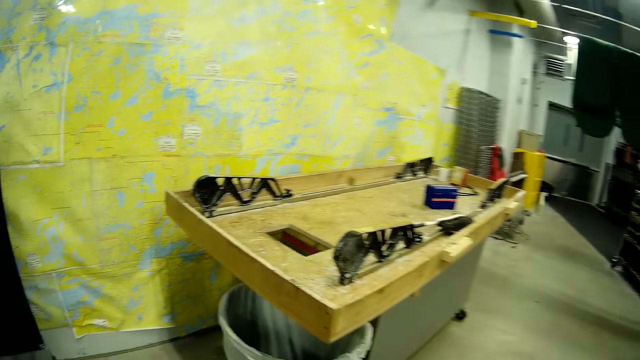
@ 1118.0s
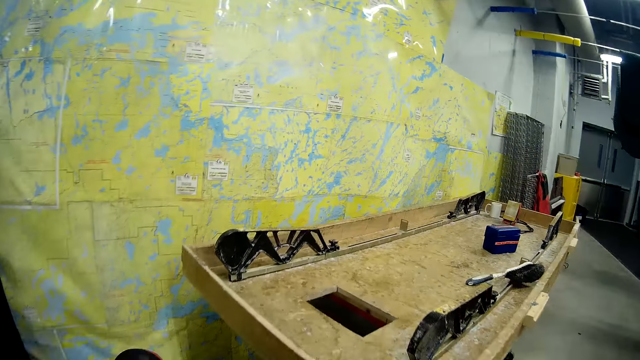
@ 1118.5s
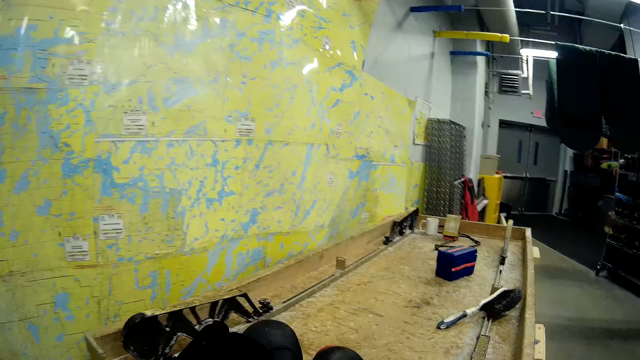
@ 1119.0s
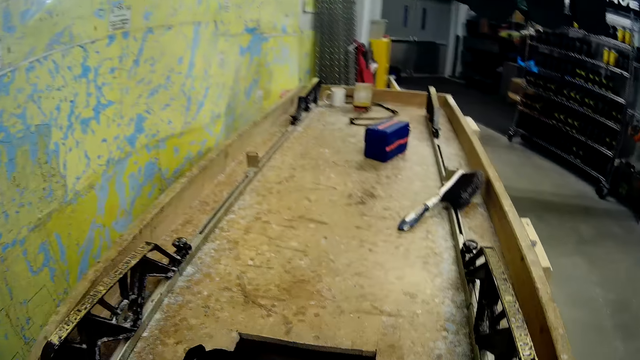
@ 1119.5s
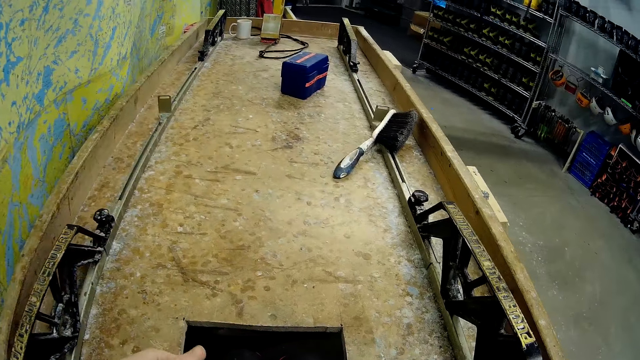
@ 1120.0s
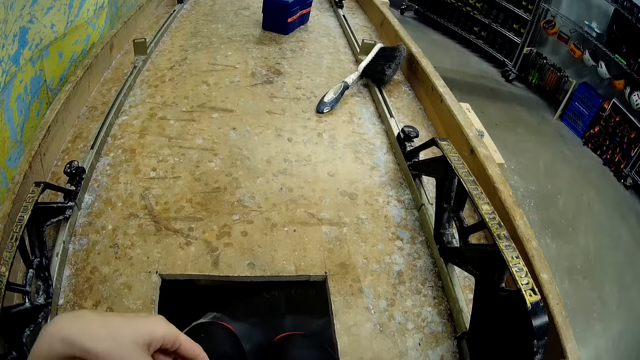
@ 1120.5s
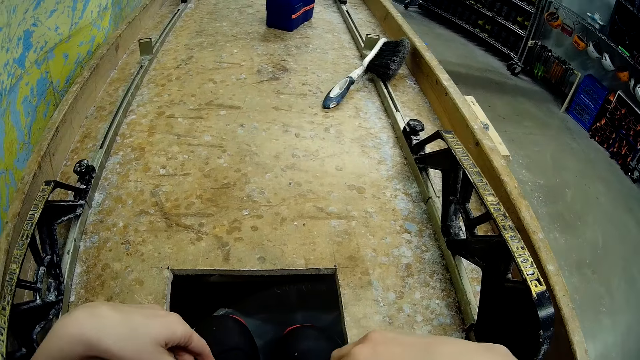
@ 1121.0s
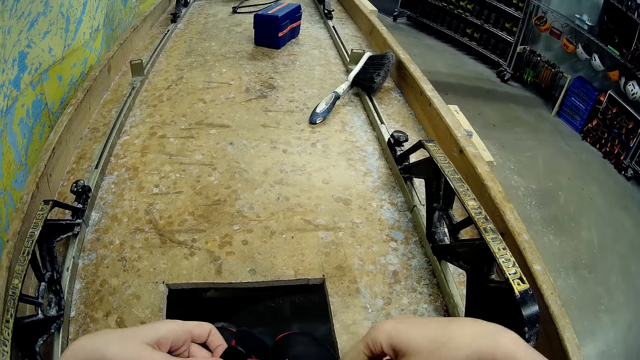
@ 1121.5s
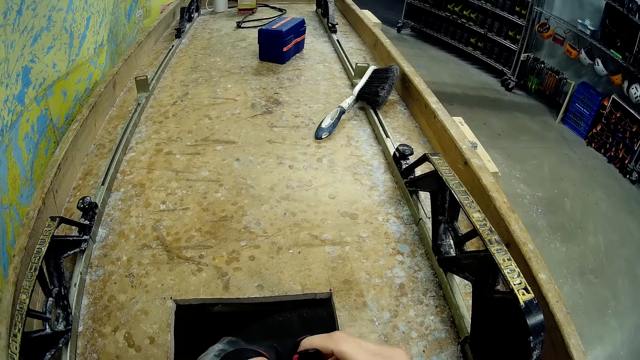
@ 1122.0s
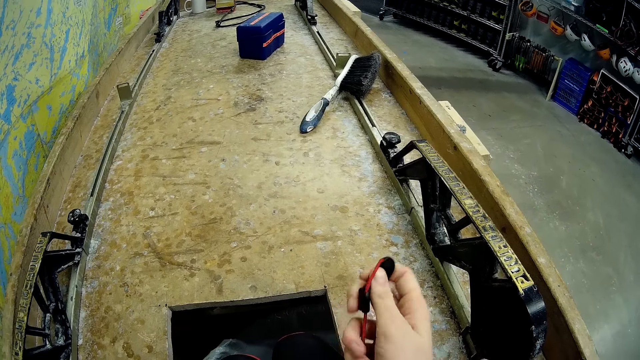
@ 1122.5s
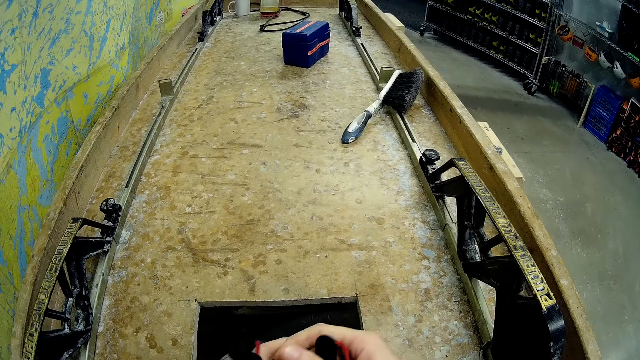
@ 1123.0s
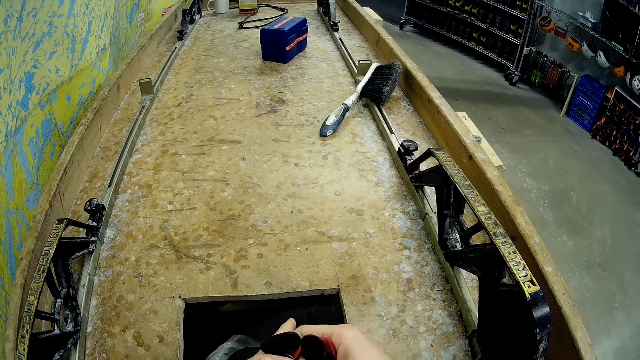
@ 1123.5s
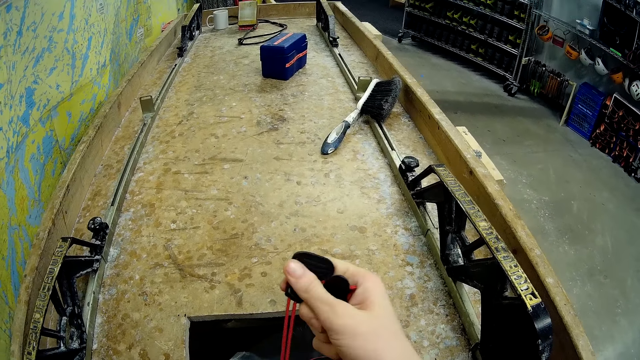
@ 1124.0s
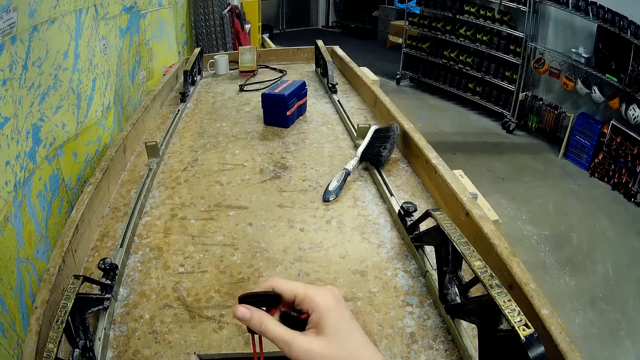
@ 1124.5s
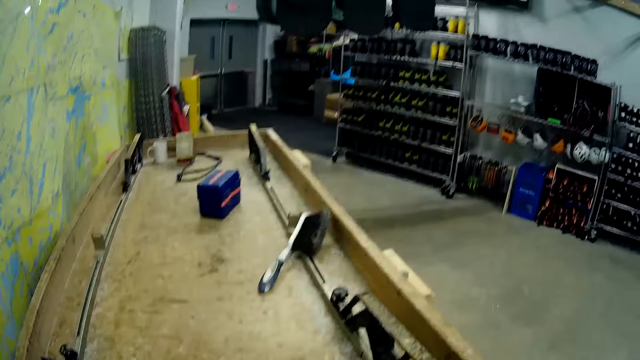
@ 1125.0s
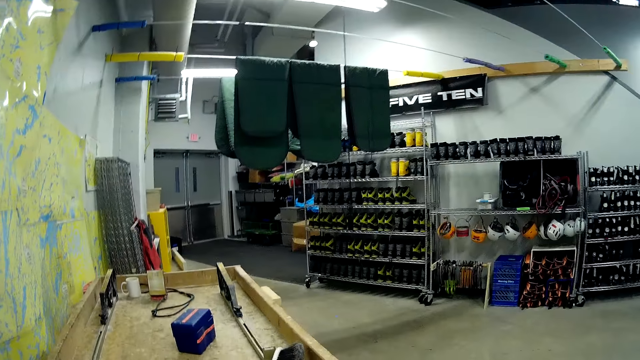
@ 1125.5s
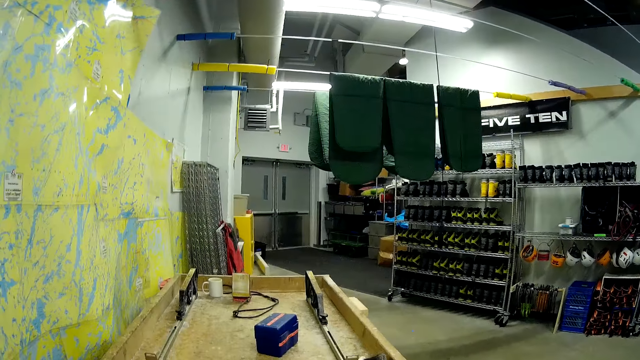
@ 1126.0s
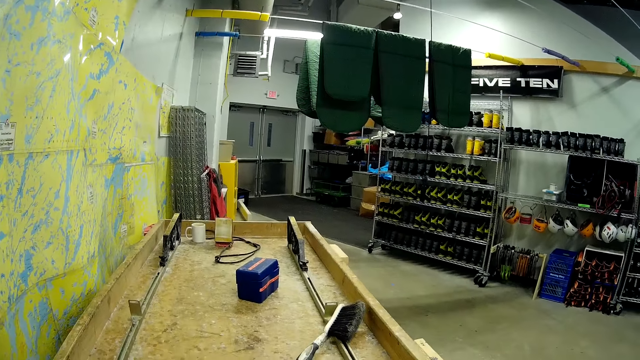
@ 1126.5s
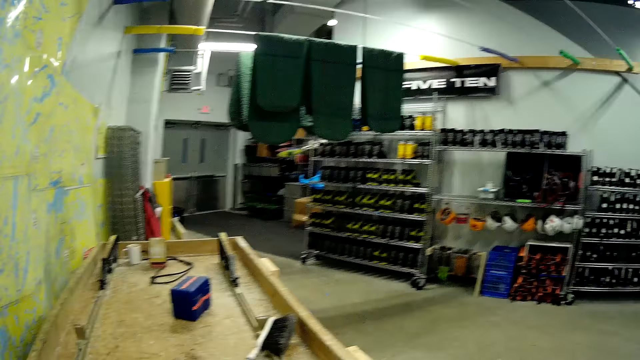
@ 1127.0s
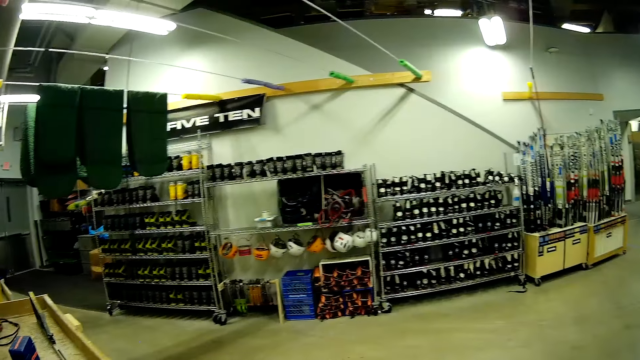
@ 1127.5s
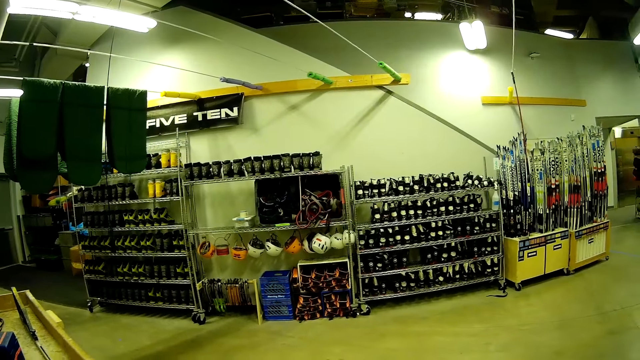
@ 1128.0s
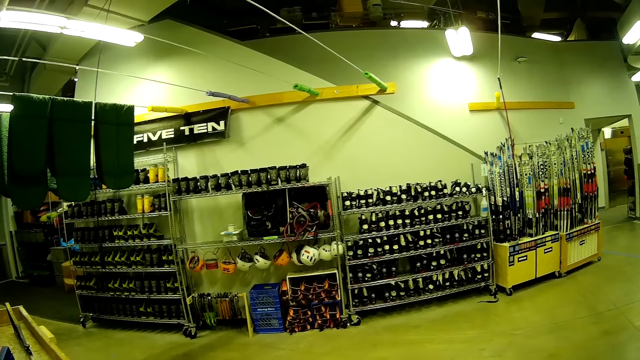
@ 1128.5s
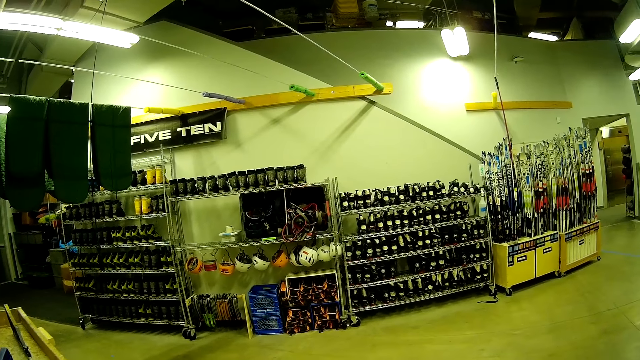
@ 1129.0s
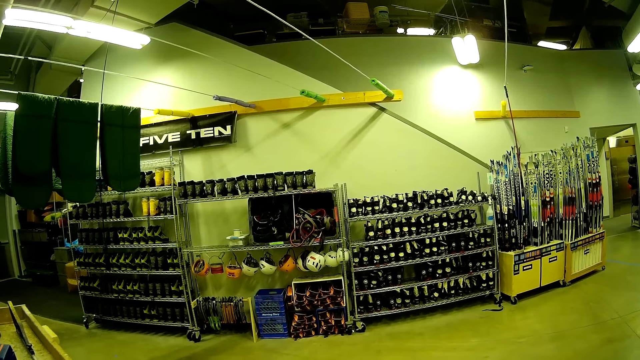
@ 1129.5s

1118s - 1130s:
The camera wearer drops the third ski boot on a table. They tie the third ski boot laces.

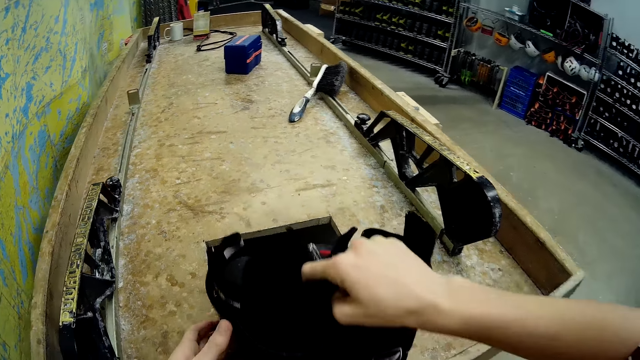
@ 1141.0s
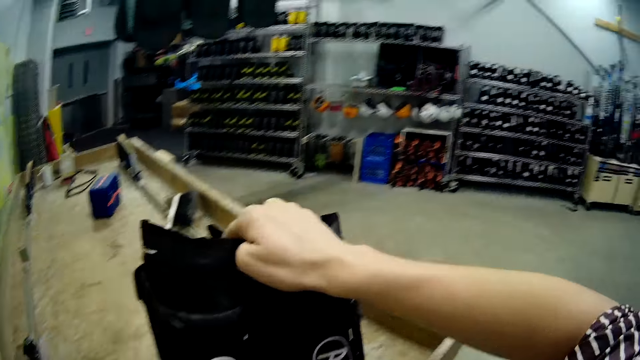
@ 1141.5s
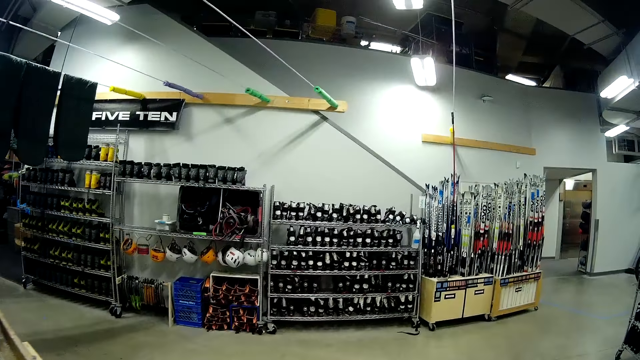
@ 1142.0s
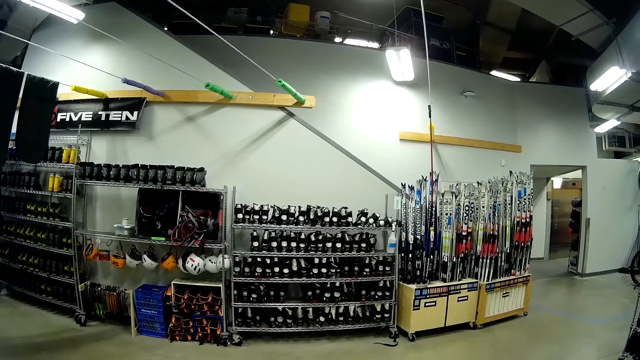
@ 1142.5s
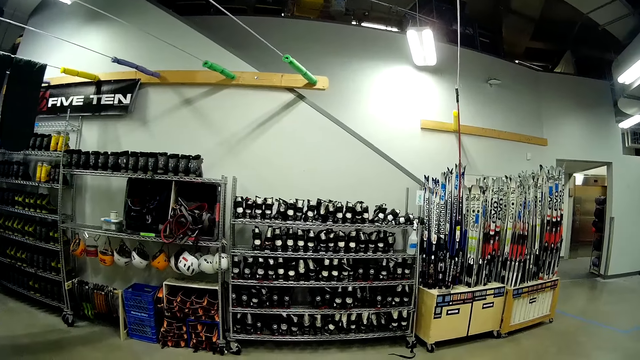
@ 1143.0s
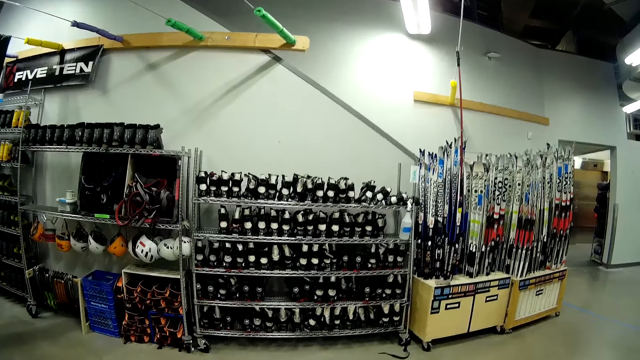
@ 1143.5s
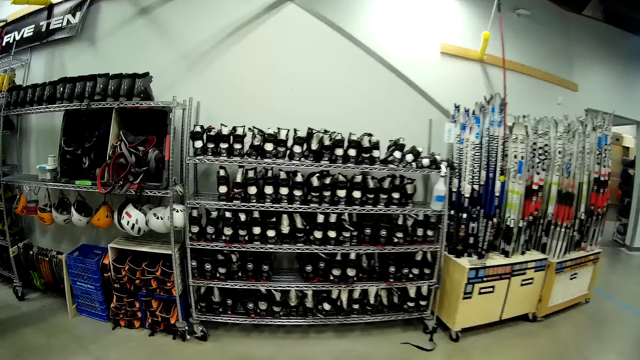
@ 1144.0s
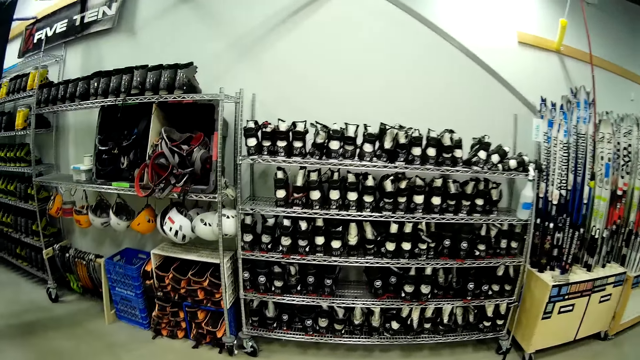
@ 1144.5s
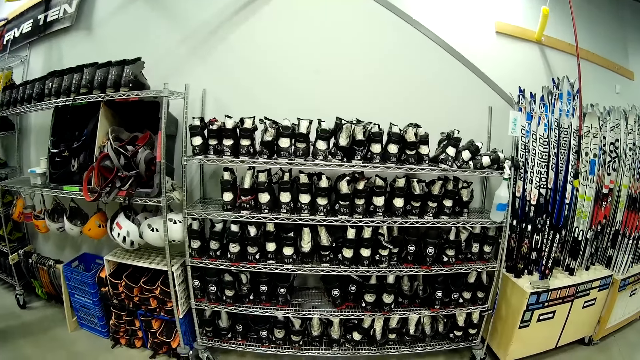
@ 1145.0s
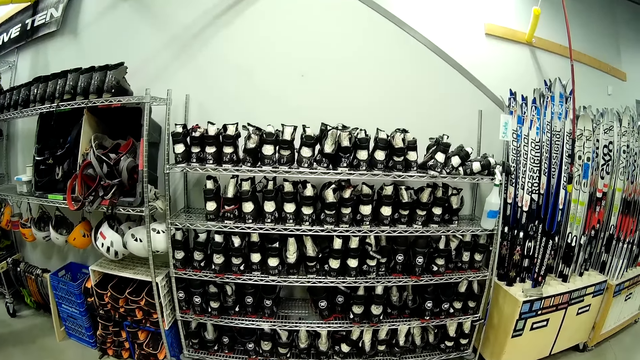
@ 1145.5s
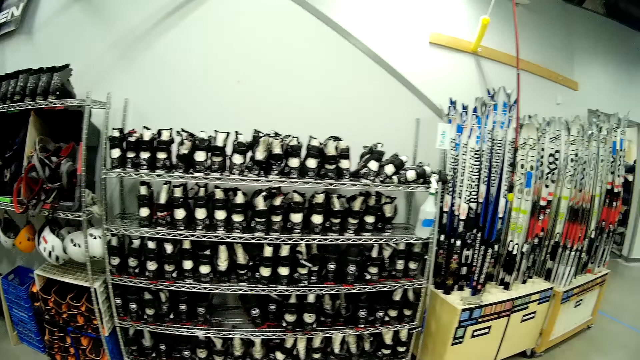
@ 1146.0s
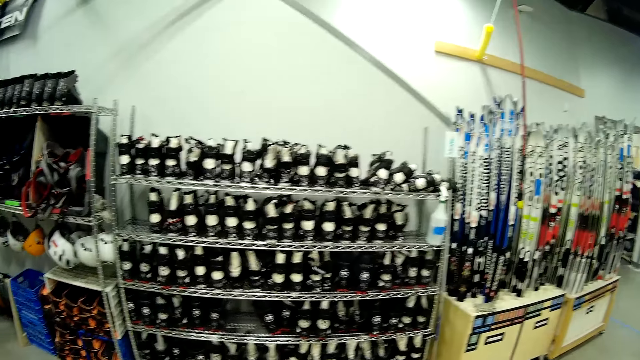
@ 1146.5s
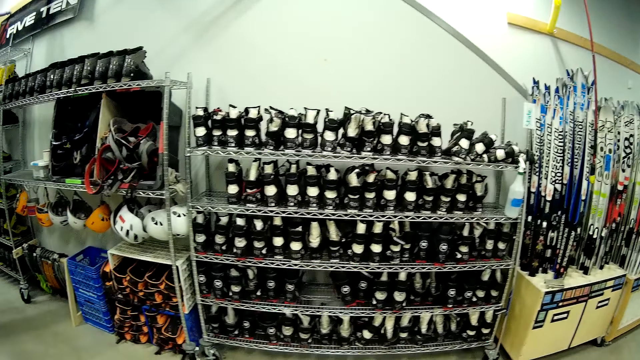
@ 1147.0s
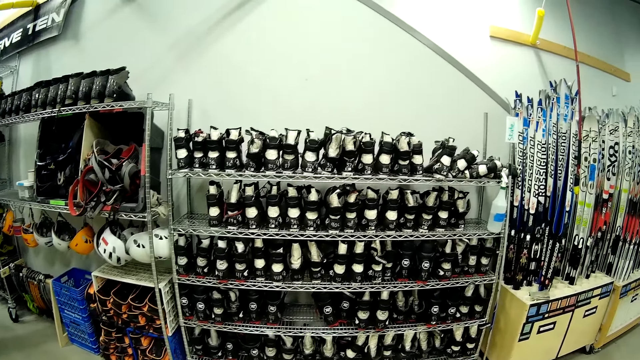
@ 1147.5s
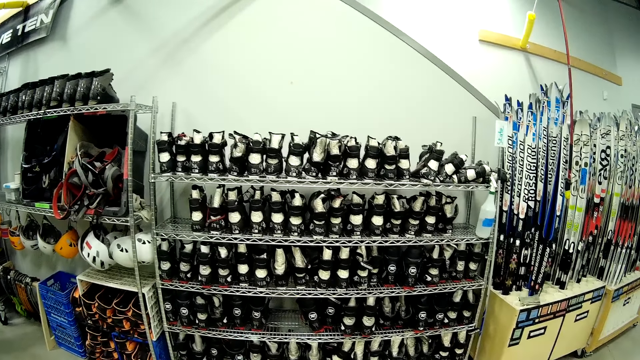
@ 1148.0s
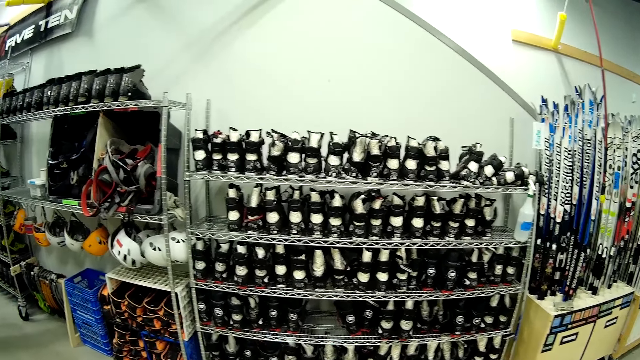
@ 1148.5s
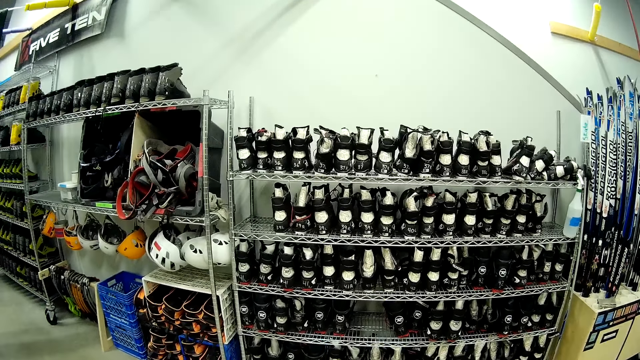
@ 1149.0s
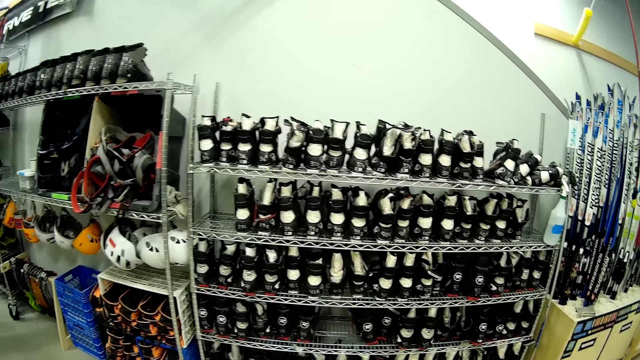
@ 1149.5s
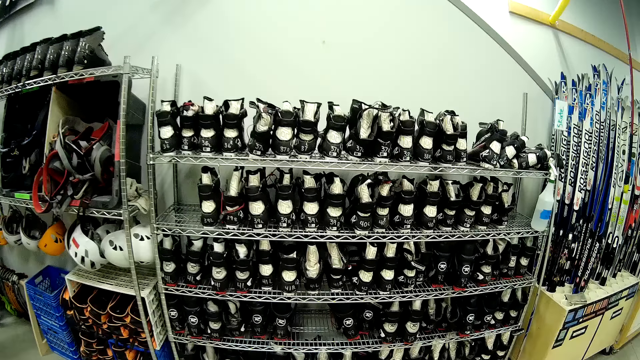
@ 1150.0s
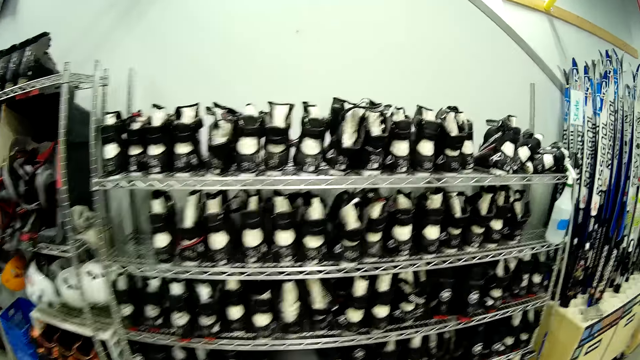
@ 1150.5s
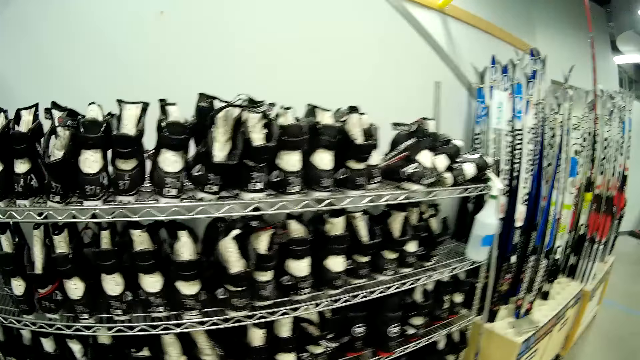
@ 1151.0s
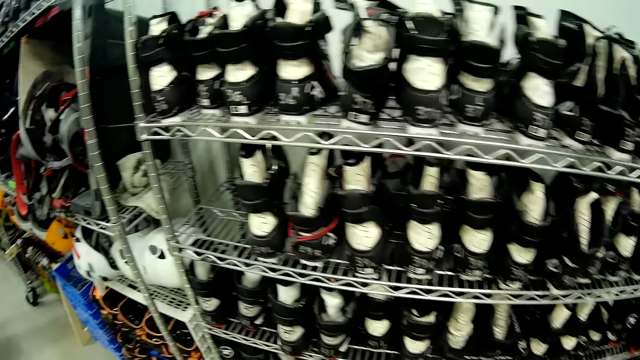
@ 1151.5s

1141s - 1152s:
The camera wearer carries the third ski boot. They walk.
